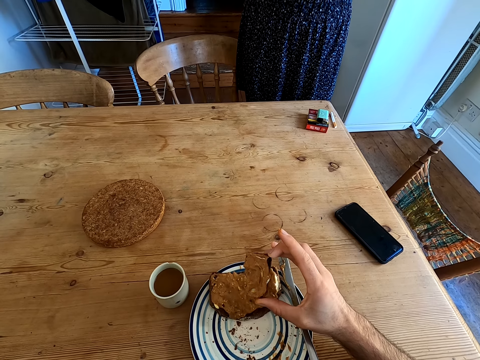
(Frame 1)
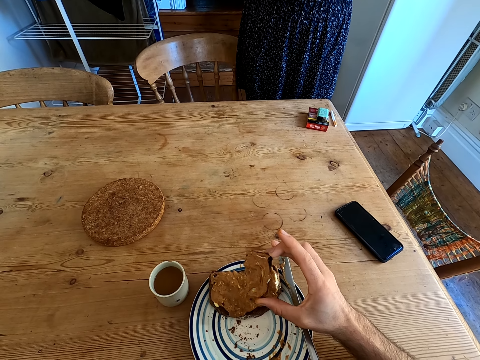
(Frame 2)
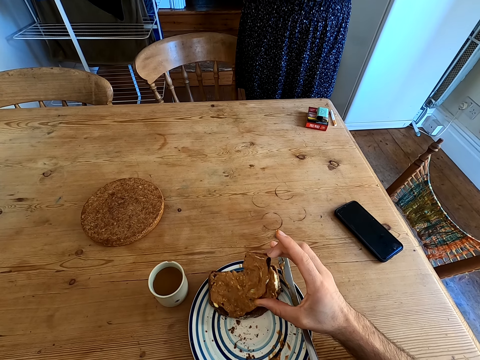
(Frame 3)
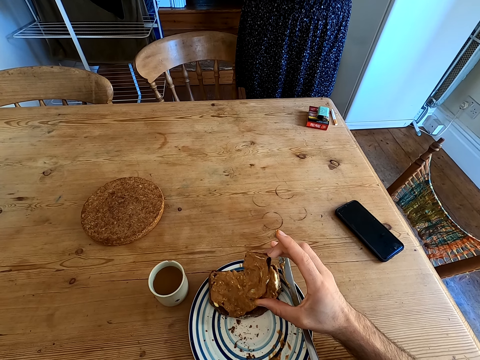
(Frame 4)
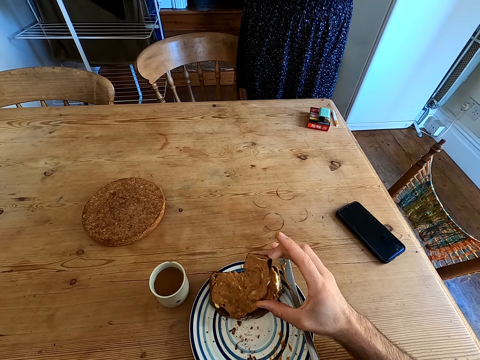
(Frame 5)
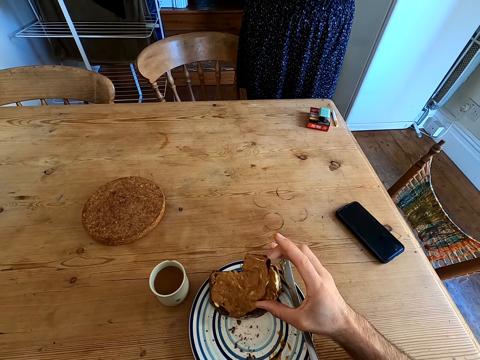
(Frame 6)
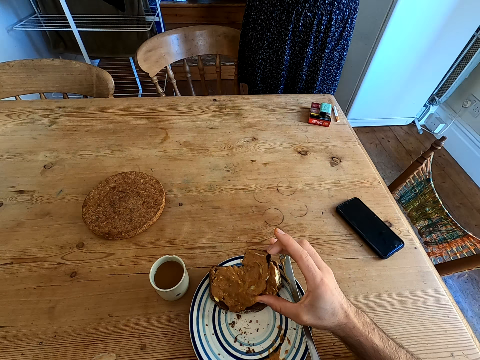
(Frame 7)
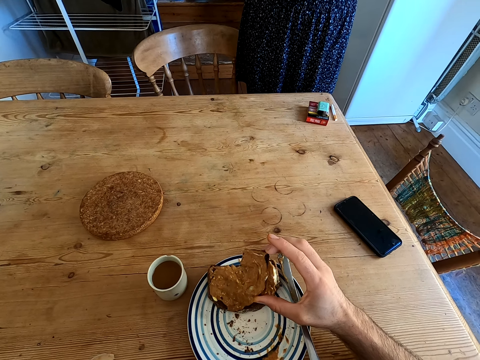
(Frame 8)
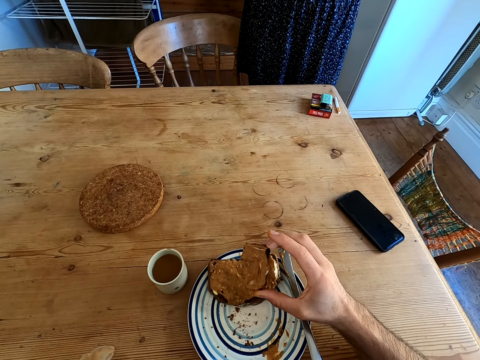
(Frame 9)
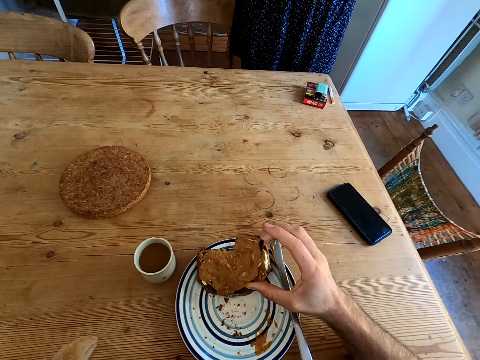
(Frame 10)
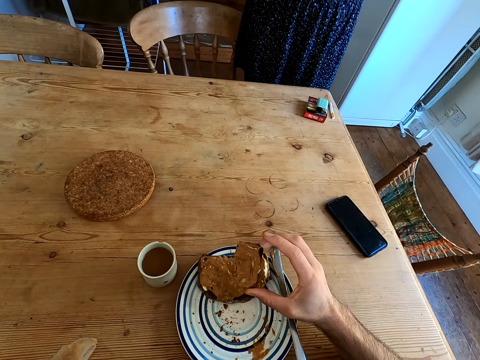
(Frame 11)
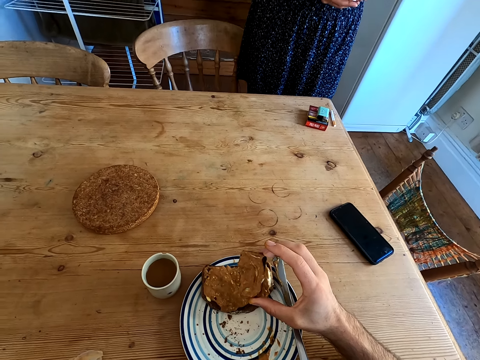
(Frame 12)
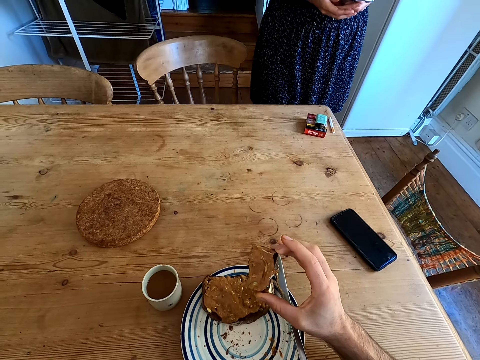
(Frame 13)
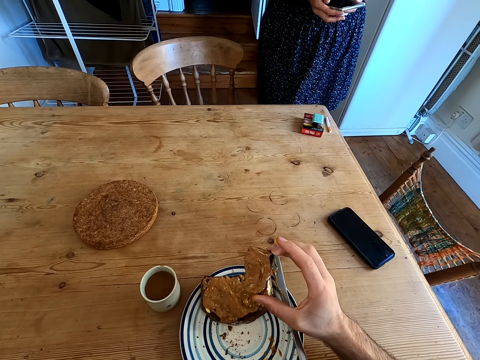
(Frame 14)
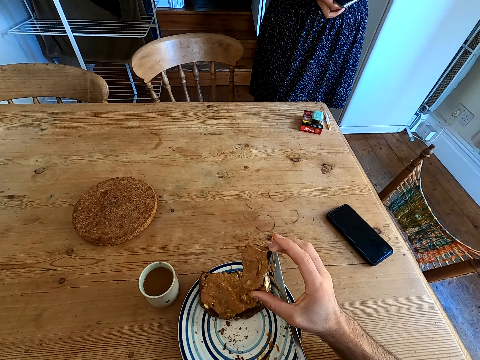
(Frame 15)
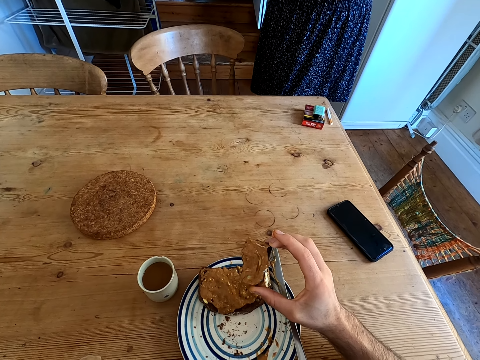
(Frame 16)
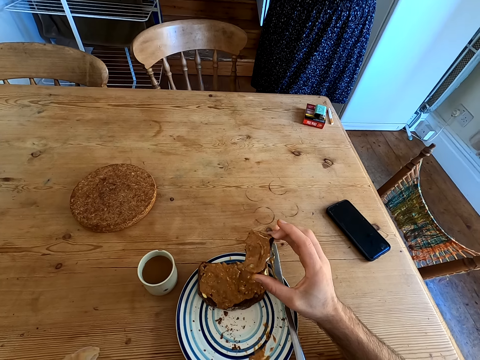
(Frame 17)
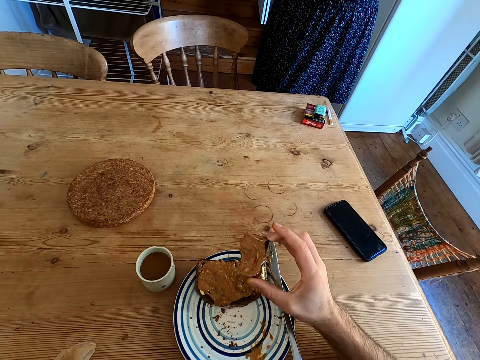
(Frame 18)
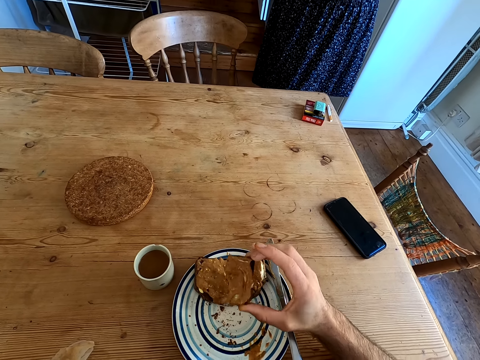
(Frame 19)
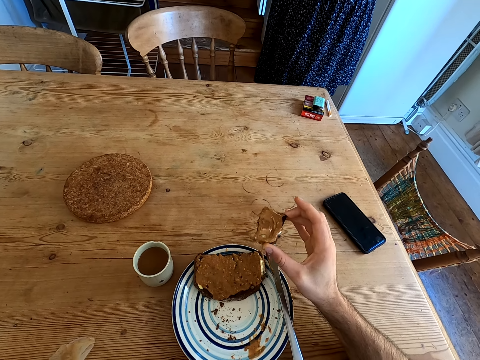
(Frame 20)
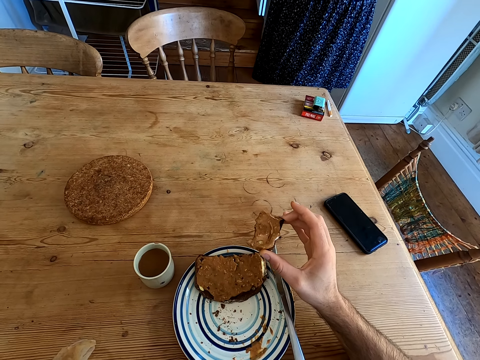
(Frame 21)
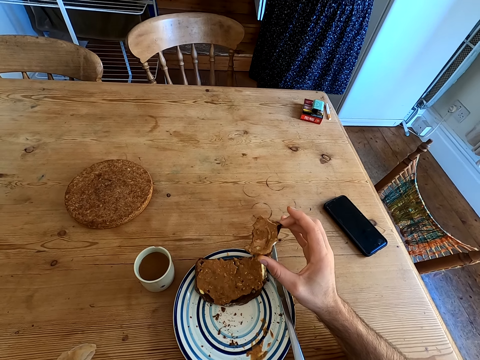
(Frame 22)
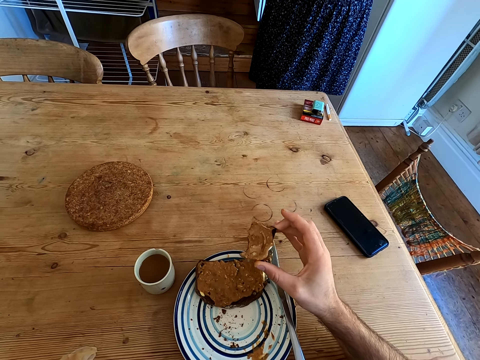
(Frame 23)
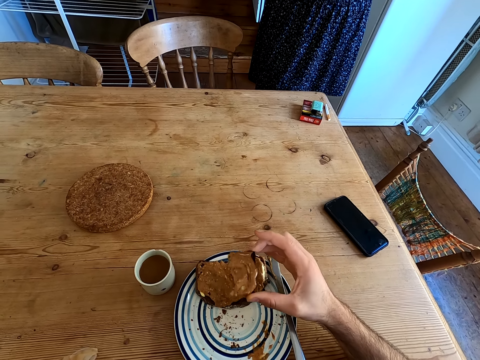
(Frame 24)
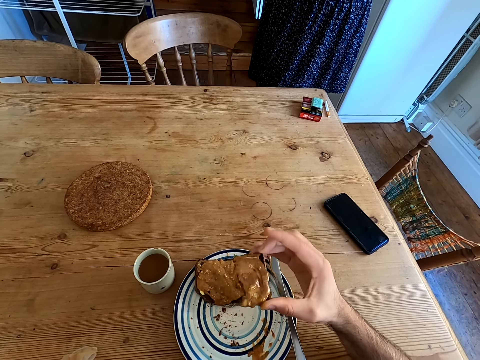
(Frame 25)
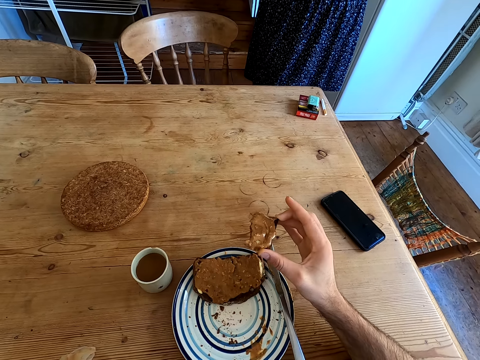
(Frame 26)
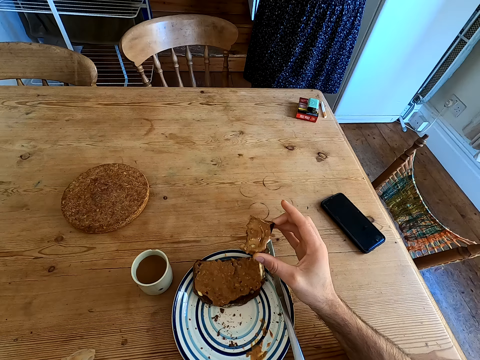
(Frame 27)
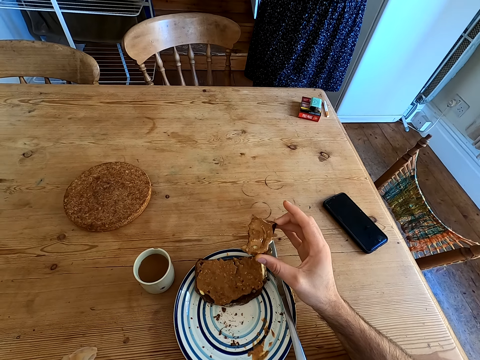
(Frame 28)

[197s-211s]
The camera wearer talks to a lady. He moves his hand.

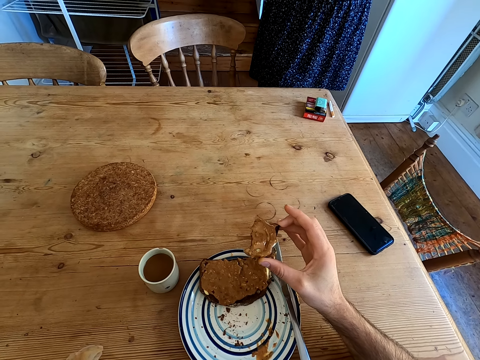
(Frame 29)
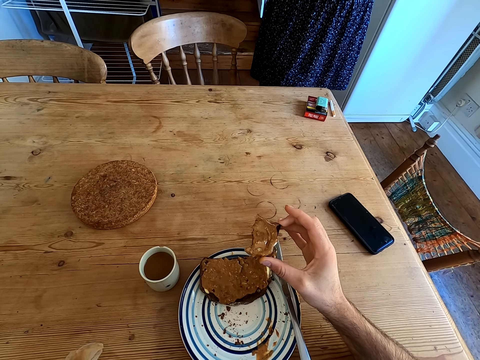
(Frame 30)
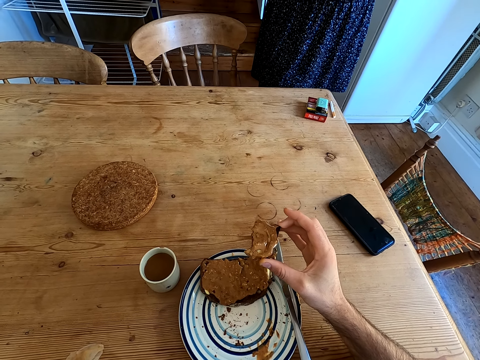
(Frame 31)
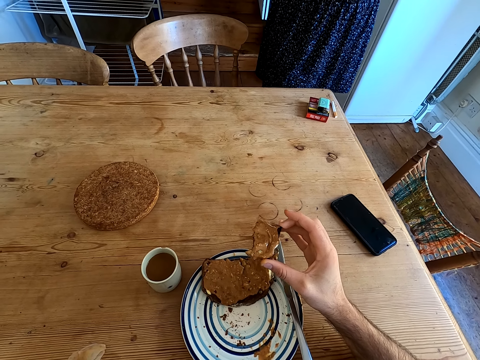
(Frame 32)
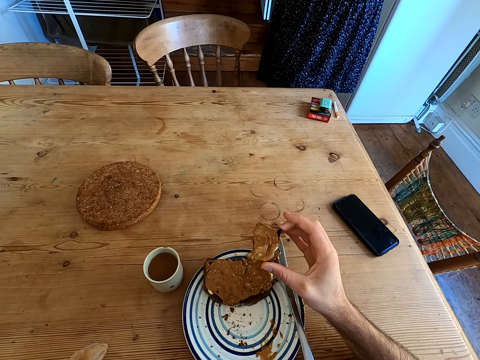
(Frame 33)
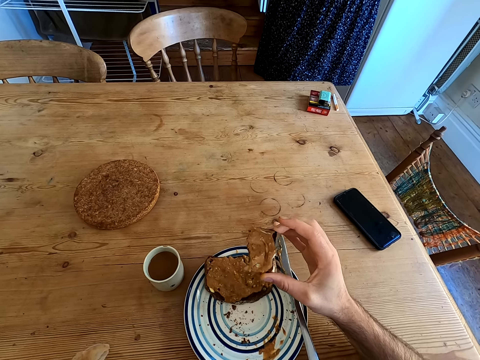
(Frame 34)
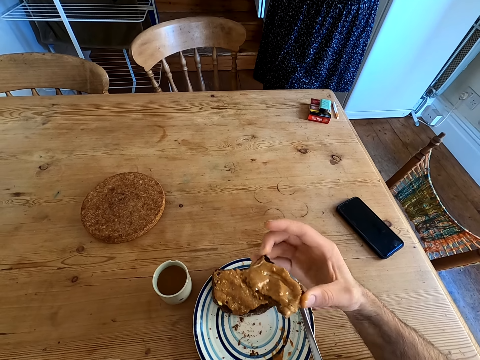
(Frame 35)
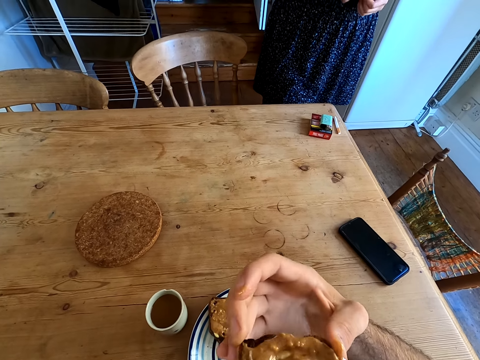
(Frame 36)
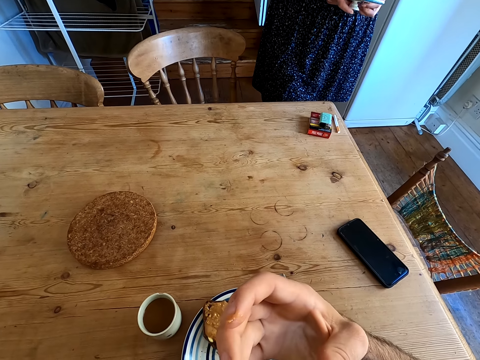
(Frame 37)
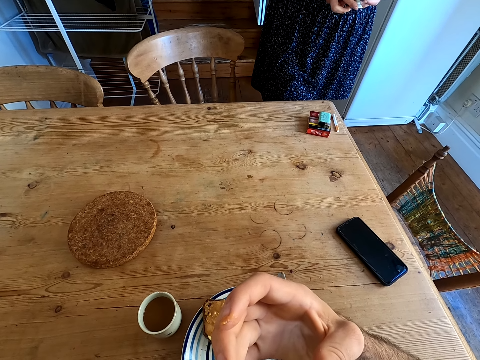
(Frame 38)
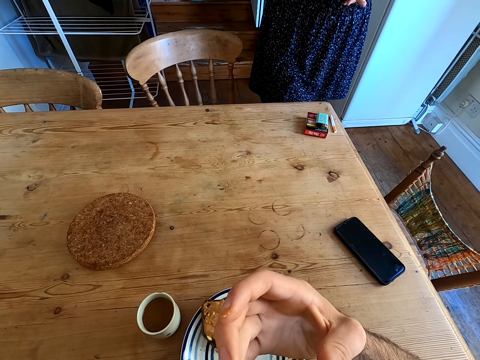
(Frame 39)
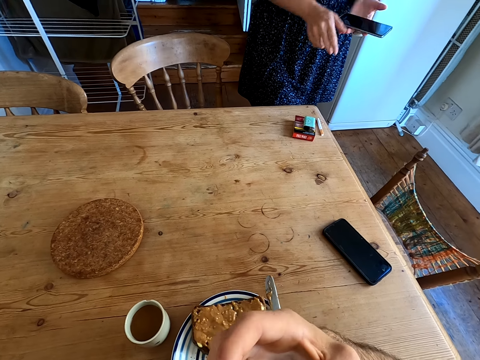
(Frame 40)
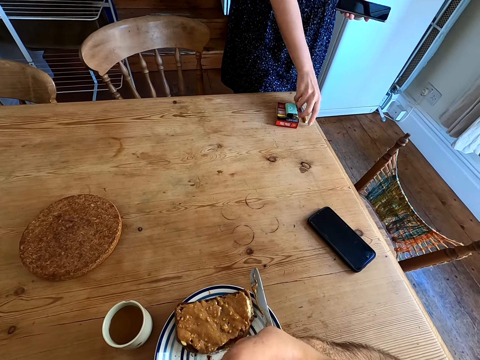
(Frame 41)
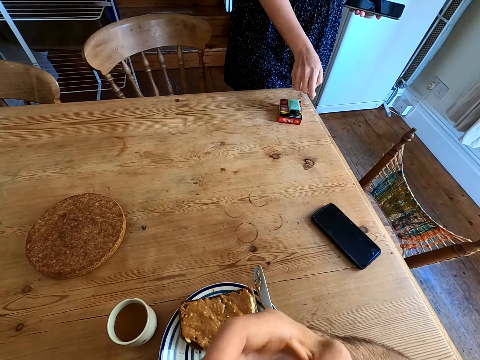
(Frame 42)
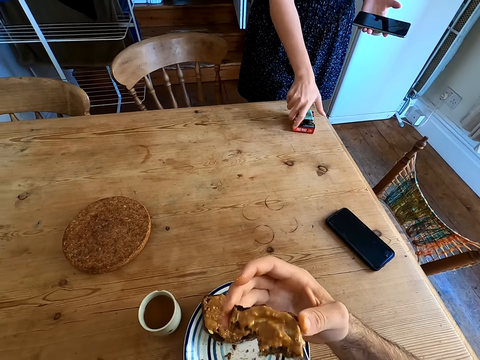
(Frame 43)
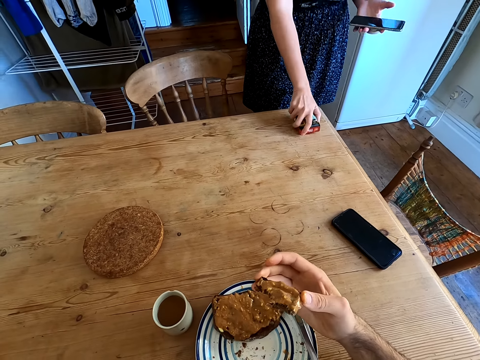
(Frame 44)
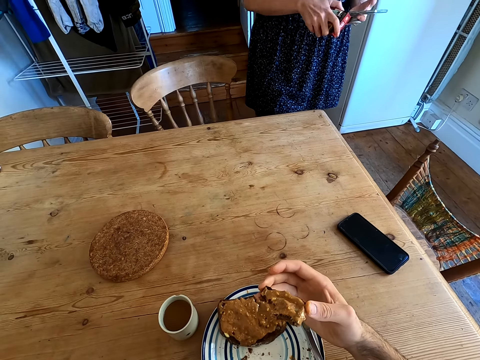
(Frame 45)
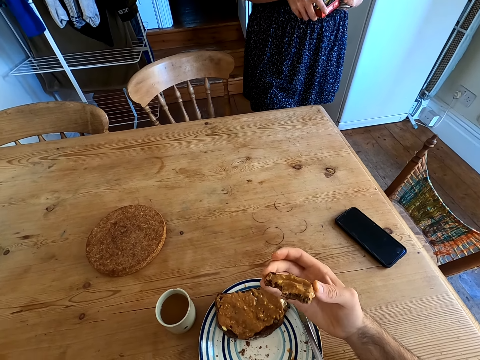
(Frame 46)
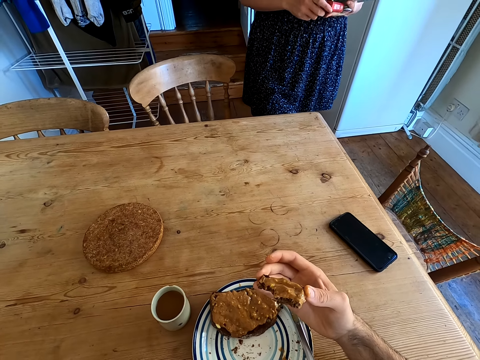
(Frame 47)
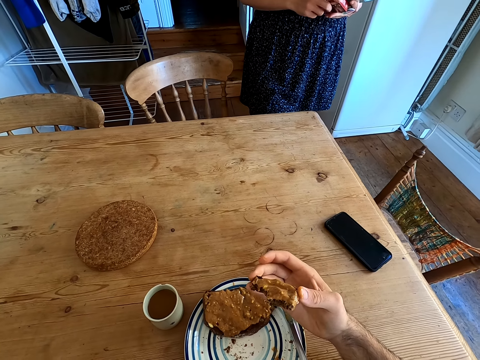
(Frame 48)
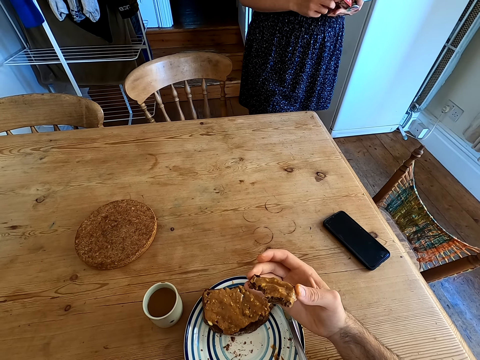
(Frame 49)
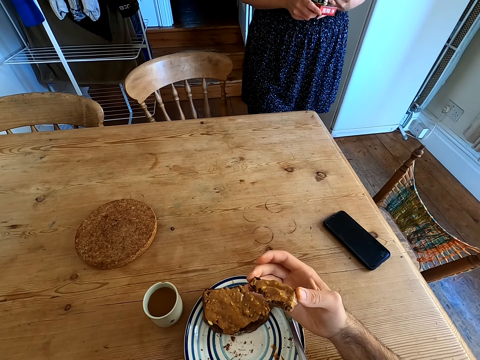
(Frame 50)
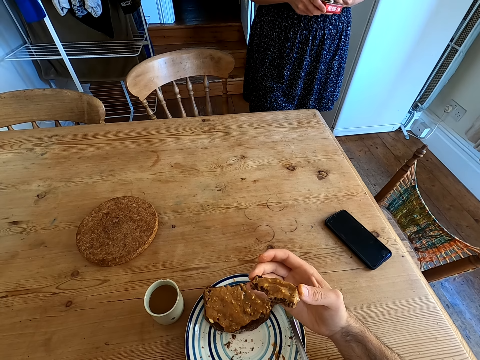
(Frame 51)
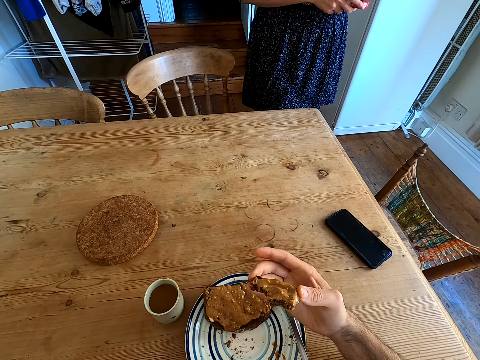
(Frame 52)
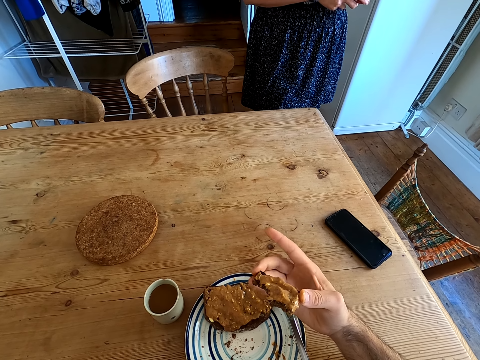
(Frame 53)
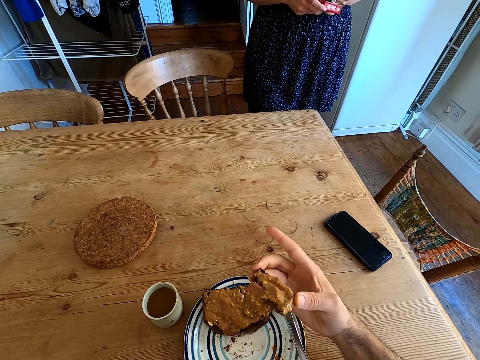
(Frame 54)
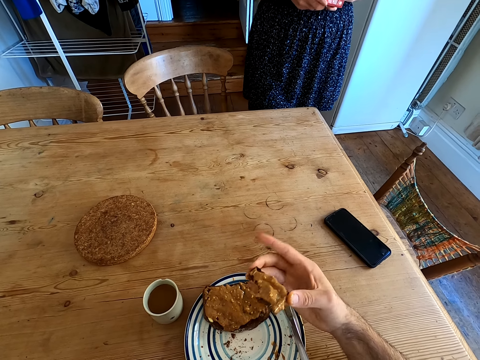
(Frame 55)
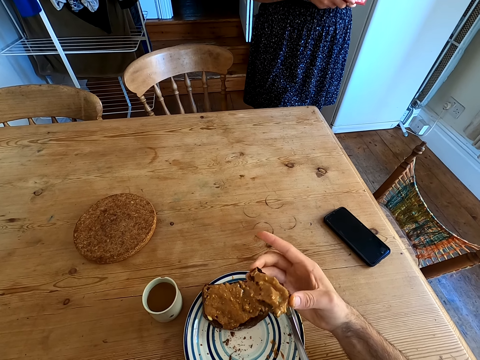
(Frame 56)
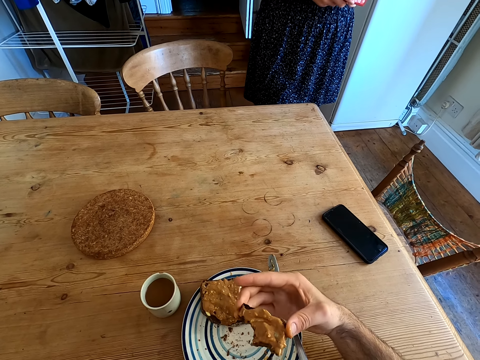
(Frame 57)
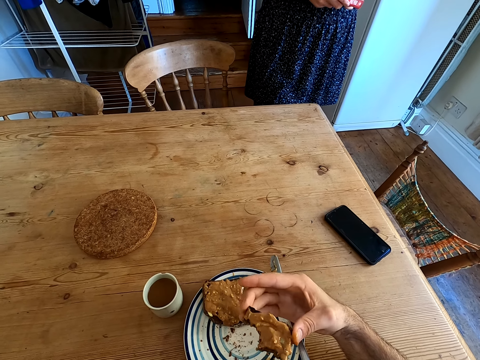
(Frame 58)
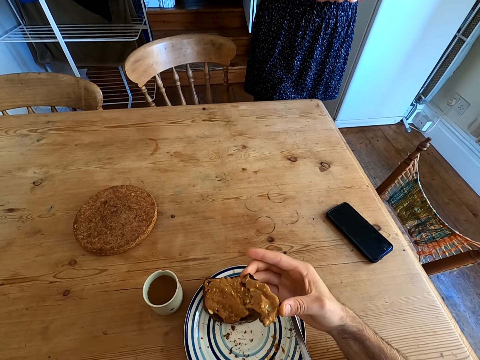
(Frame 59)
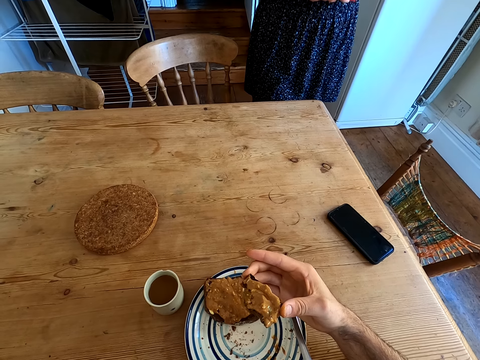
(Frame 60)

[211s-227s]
The camera wearer talks to a lady. They bite the bread. The lady talks to the camera wearer, picks up a cigarette and picks up a packet of cigarettes. The camera wearer talks to the lady. The lady swings around. The camera wearer moves a hand.
